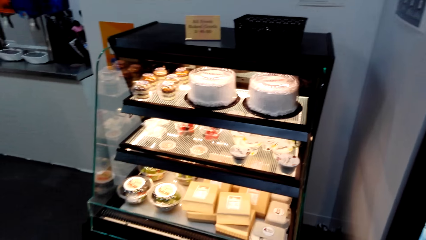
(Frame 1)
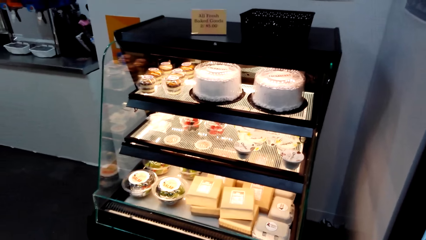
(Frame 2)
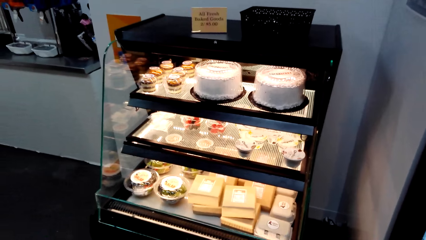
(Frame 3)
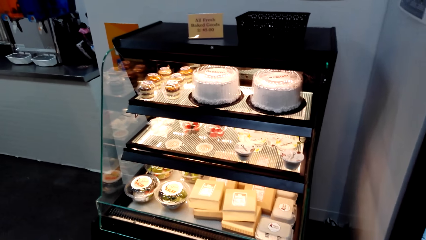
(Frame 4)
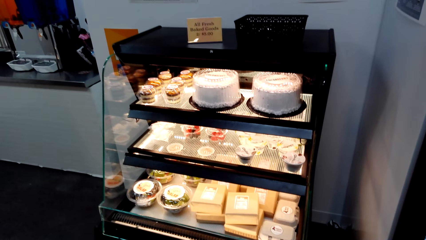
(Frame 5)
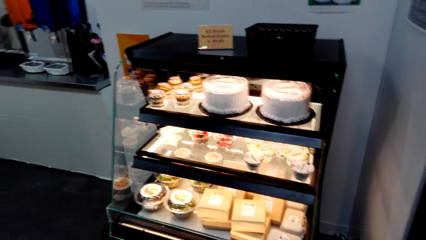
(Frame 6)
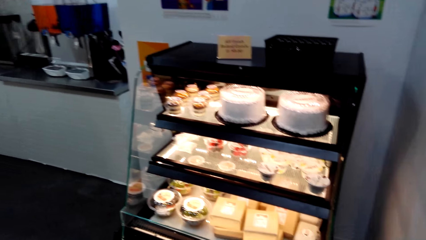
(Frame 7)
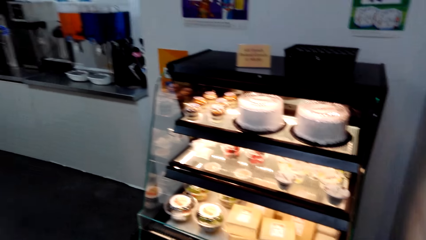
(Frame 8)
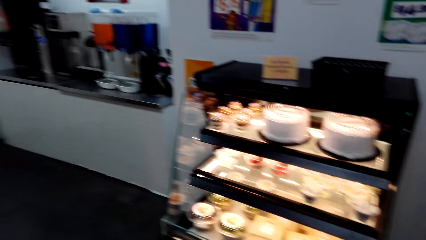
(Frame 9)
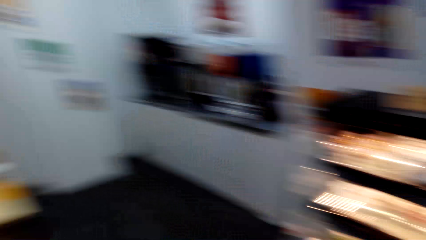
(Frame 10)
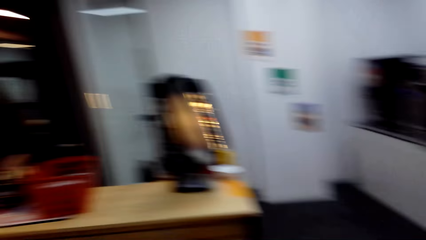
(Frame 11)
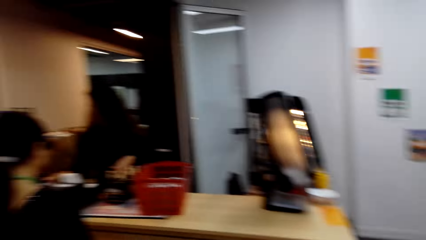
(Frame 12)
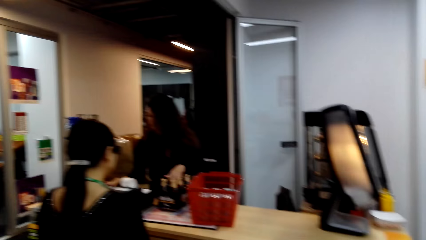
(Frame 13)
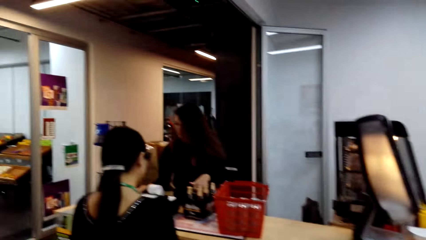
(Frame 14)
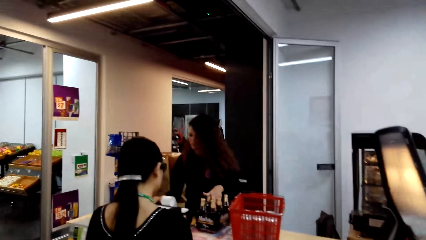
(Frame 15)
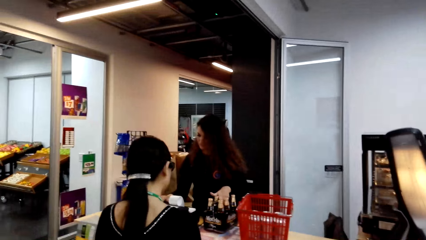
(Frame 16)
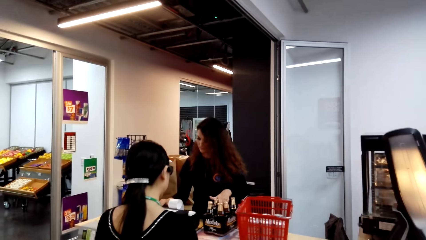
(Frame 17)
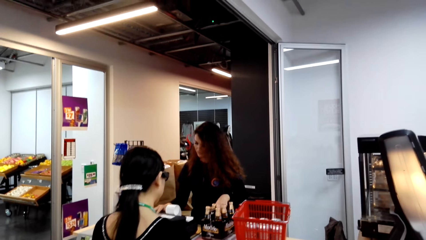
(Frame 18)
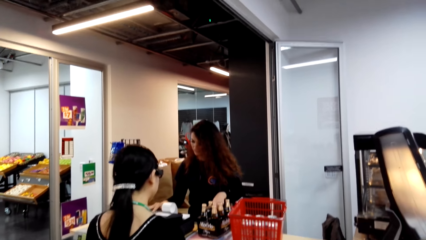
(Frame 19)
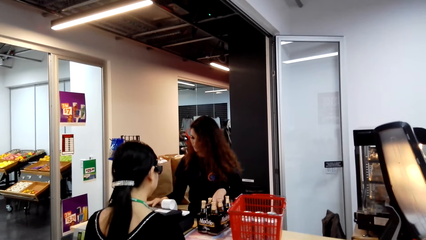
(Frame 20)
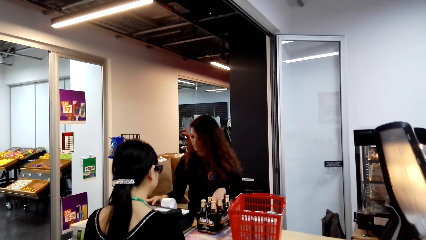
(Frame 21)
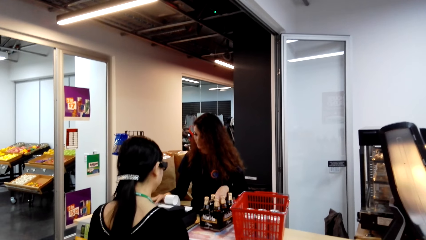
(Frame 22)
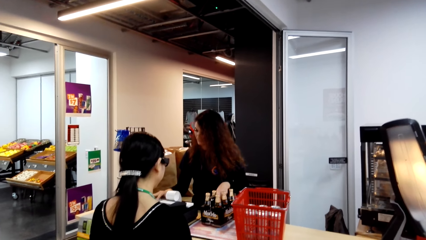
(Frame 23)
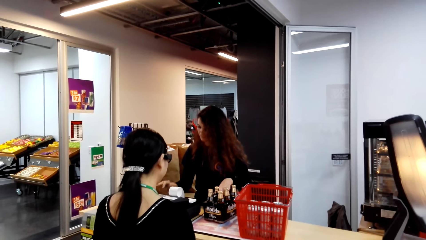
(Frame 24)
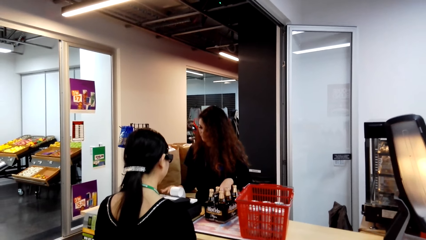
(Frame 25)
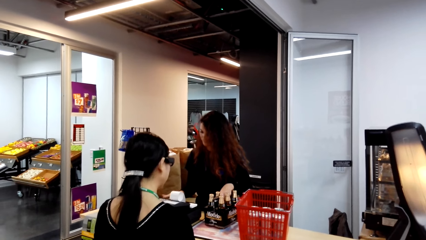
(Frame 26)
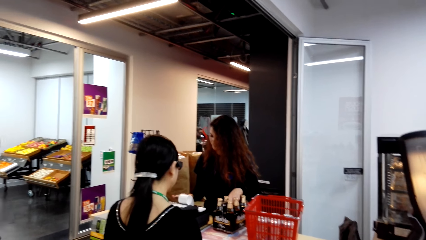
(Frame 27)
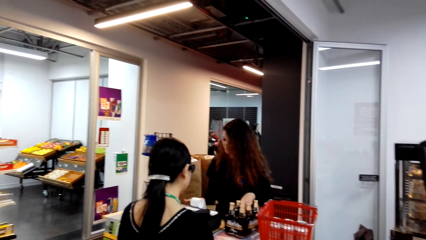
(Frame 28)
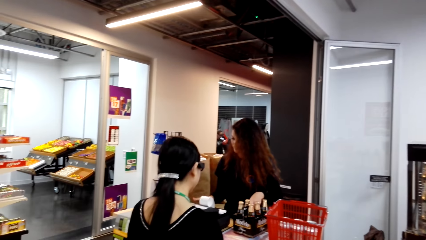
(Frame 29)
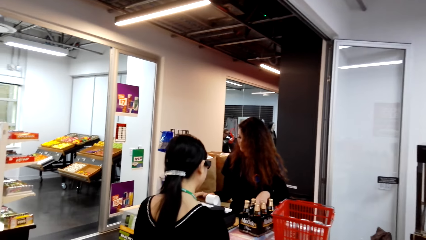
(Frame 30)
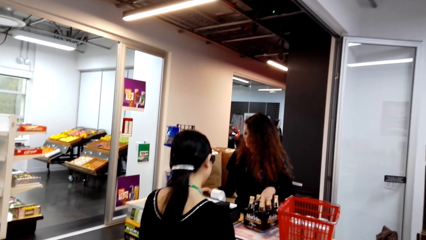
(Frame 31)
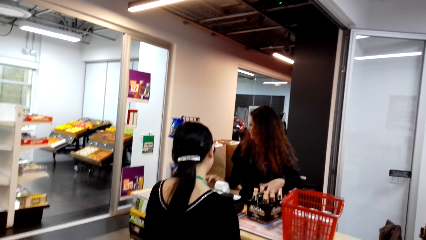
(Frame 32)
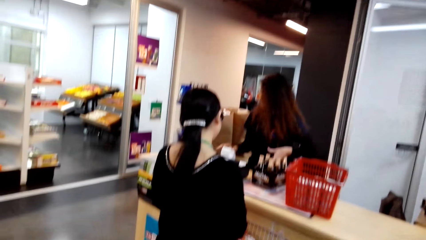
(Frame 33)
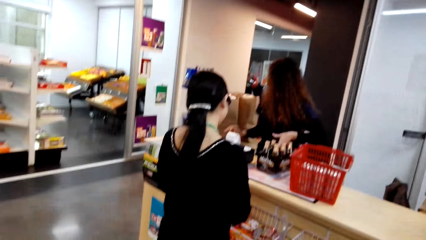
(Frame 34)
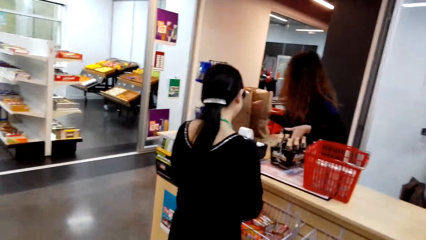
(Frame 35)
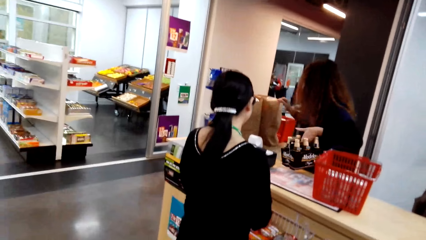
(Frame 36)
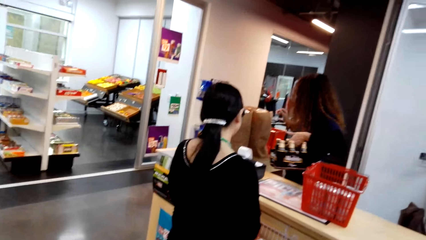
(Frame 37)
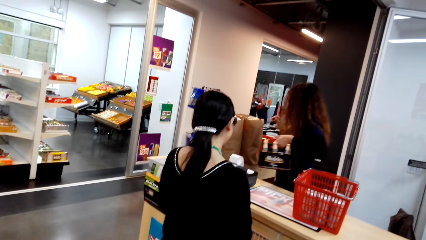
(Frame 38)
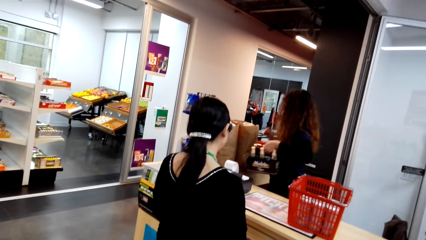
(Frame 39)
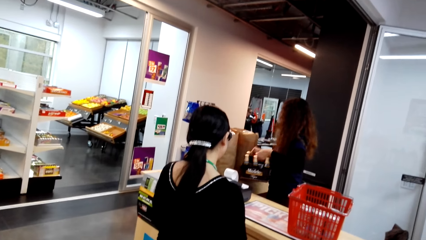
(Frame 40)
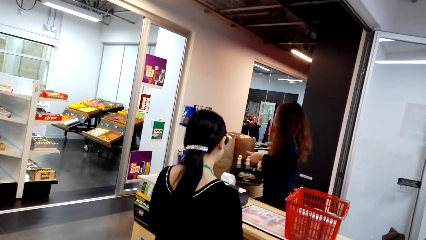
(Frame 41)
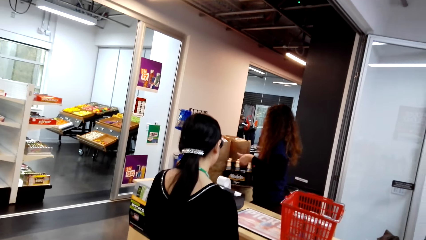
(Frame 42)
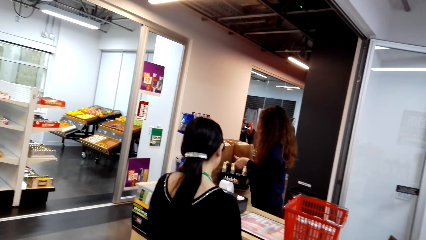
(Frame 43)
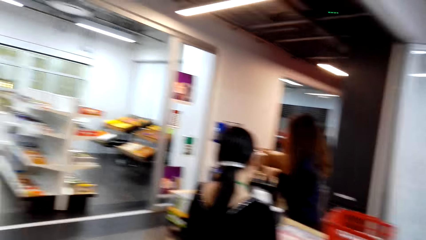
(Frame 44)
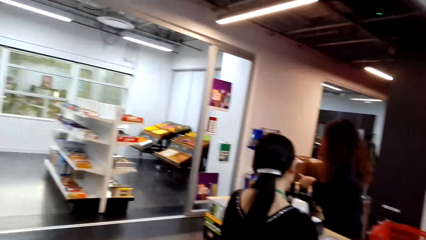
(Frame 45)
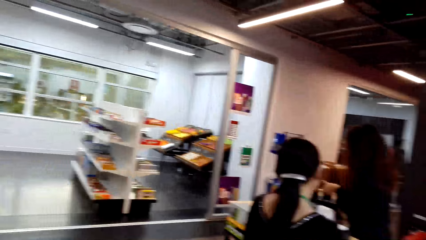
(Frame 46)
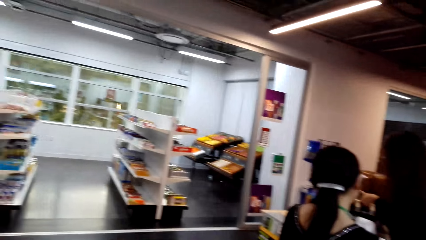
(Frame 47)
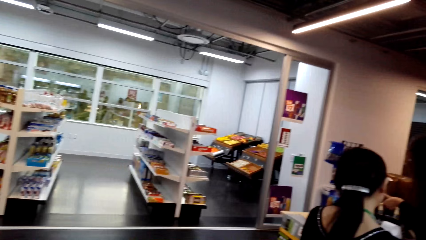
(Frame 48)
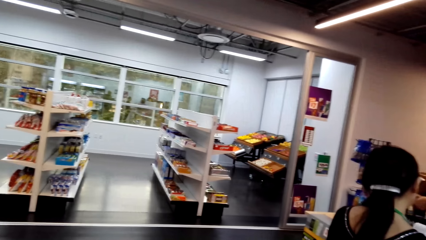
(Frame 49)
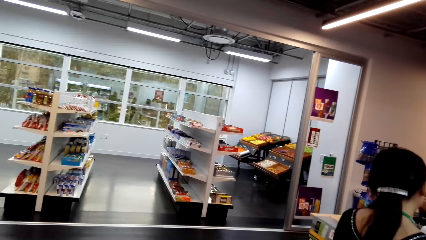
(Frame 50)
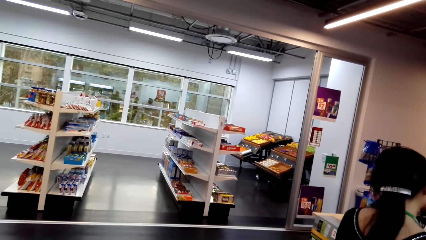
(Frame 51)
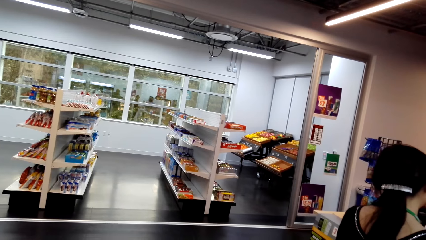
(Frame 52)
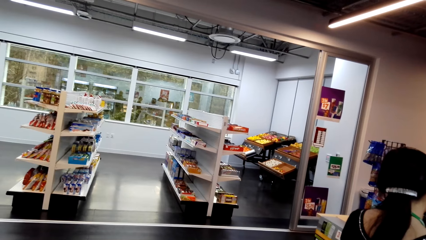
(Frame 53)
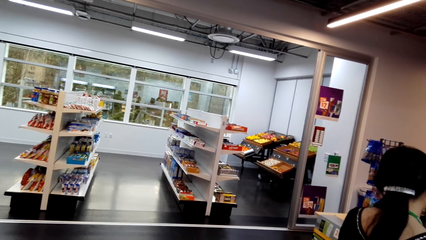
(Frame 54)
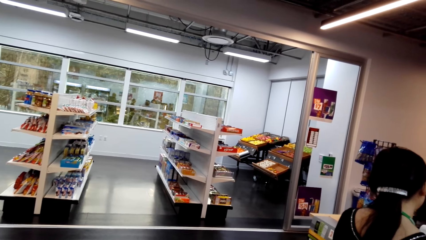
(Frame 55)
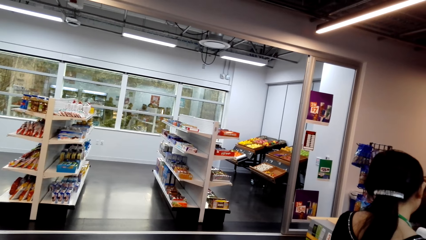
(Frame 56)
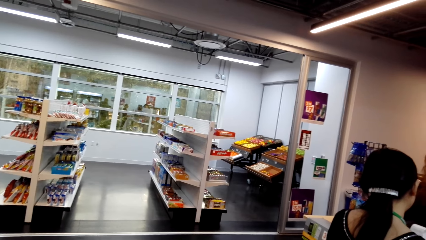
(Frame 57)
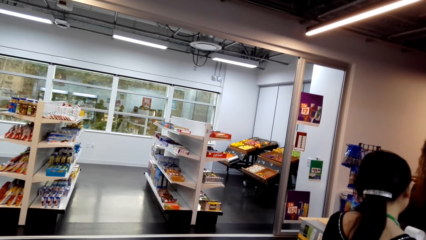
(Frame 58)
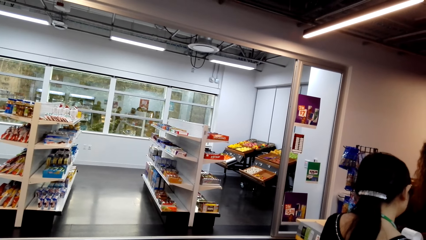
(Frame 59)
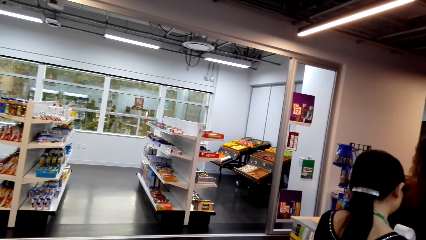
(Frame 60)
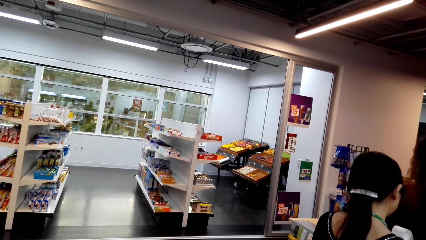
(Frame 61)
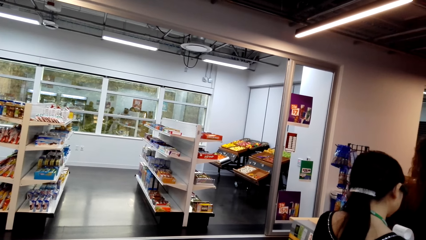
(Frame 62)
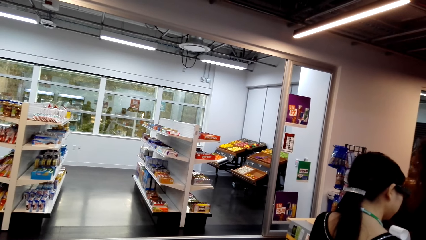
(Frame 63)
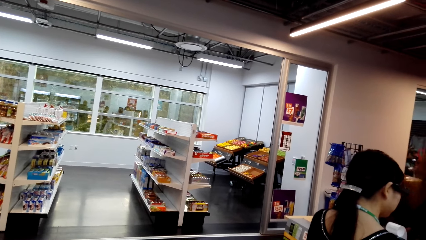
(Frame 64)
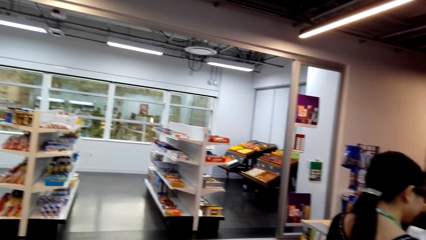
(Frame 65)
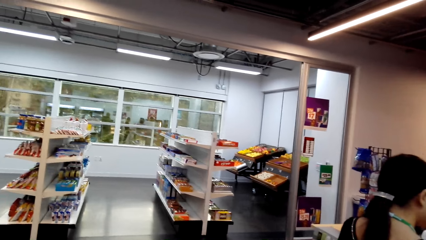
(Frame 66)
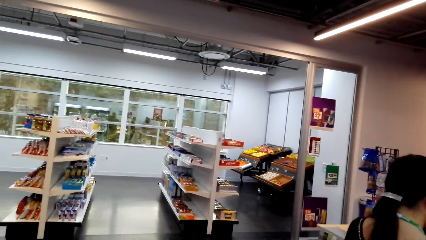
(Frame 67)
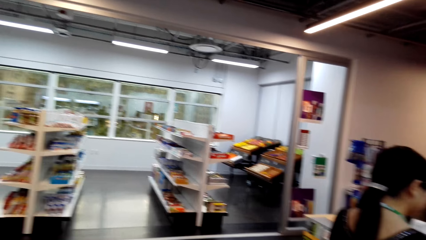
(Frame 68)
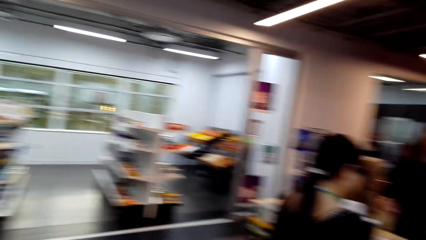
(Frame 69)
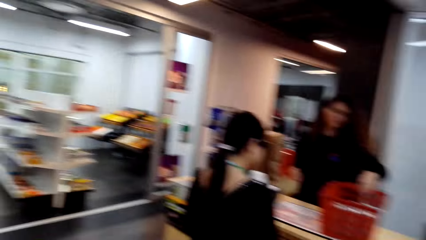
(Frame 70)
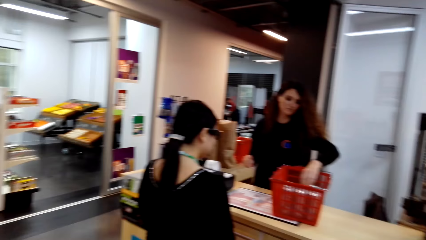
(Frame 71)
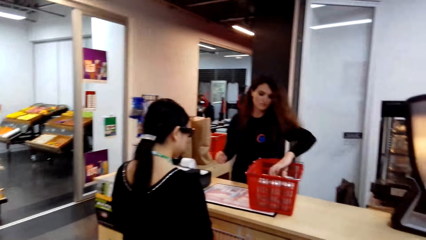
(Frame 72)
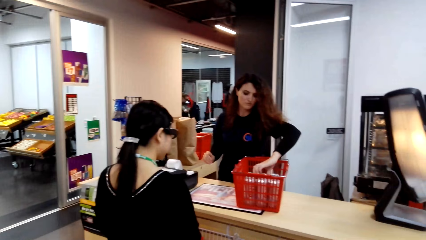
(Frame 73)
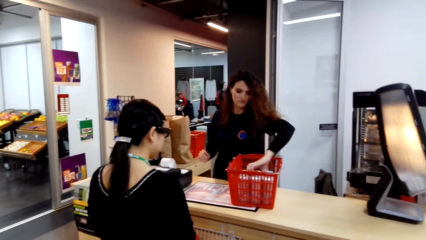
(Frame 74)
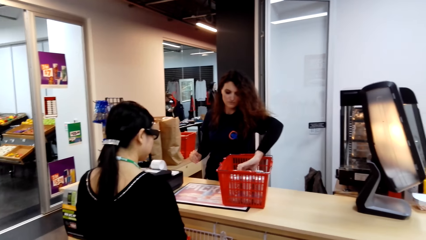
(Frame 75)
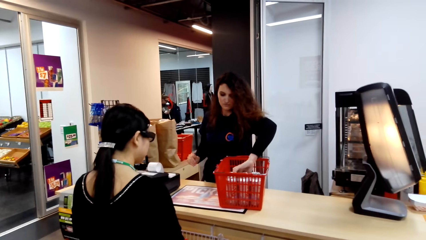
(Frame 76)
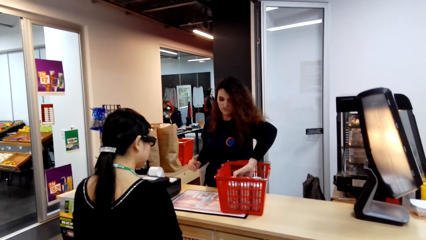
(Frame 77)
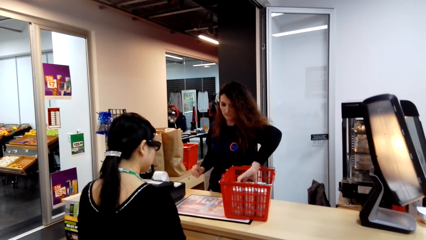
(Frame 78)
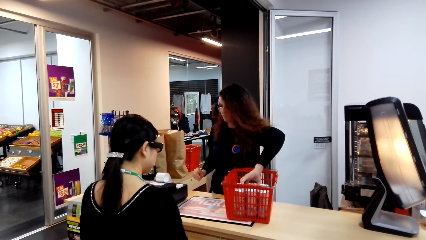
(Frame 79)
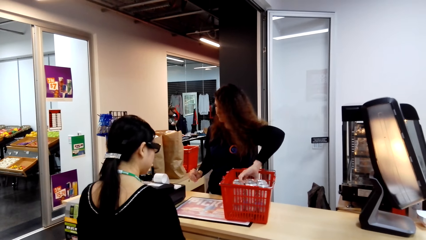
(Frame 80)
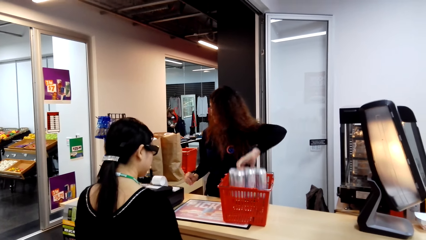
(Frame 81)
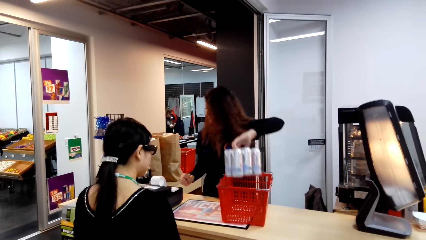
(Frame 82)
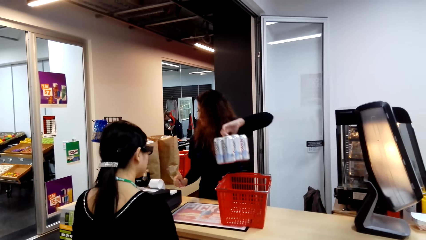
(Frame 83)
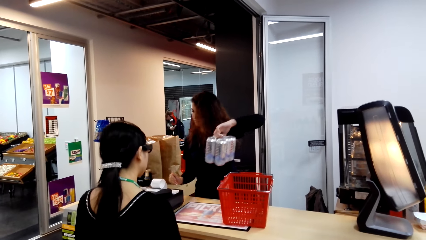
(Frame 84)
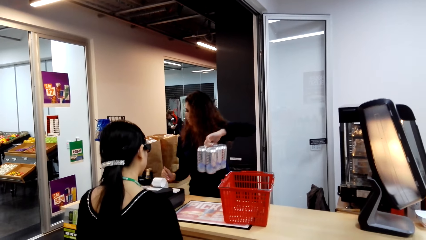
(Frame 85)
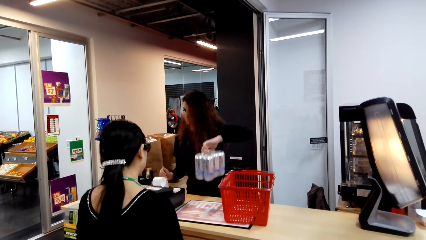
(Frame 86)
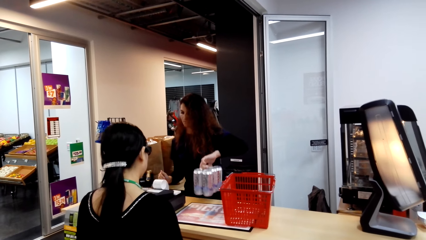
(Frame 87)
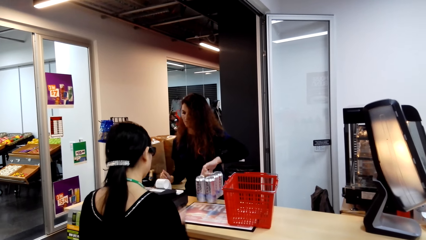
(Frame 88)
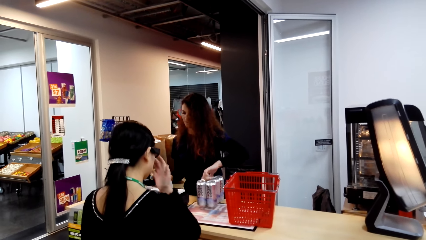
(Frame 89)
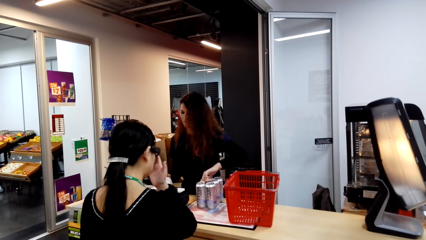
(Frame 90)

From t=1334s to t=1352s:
A man holds bottles on the counter top. The camera wearer turns around. The man presses the buttons on the counter. The camera wearer turns around. The man holds the bottle pack. The camera wearer turns around. They look around. The man puts a hand in the shopping basket. The camera wearer turns around. The man holds a can pack from the shopping basket.
